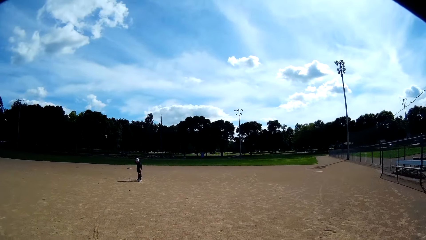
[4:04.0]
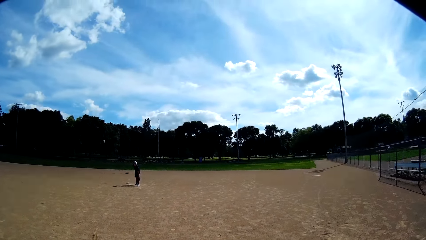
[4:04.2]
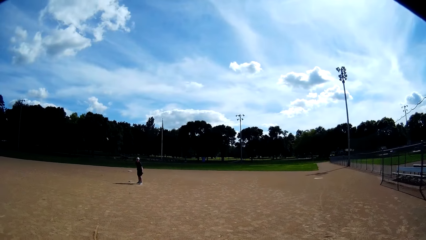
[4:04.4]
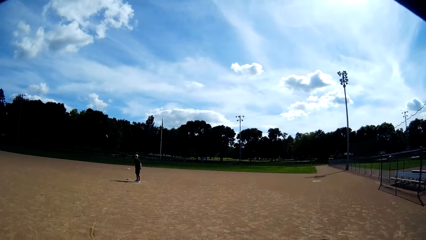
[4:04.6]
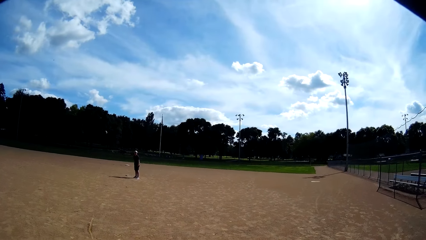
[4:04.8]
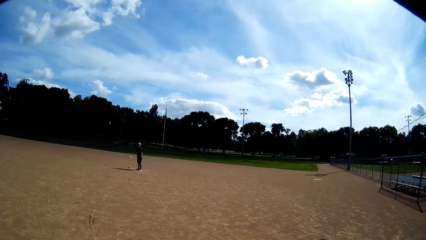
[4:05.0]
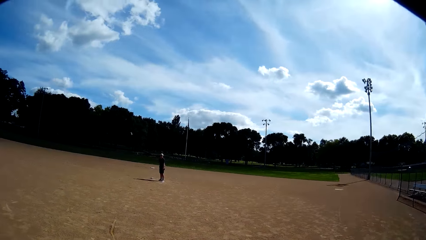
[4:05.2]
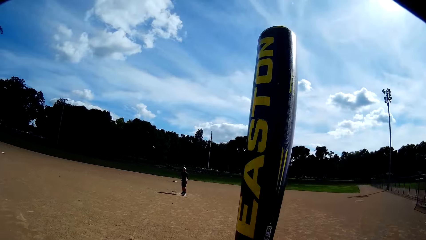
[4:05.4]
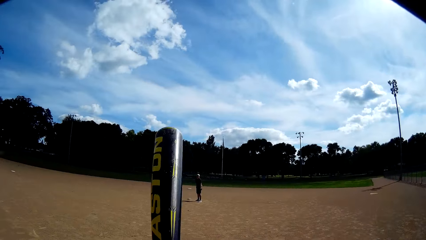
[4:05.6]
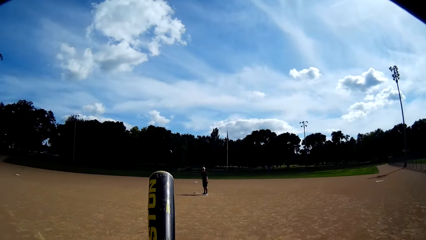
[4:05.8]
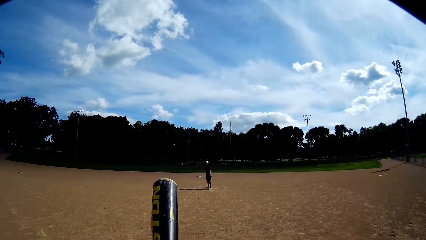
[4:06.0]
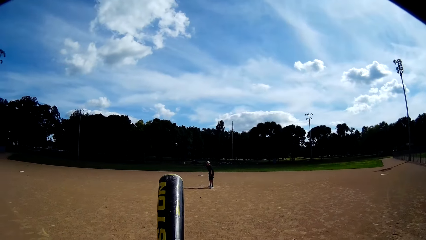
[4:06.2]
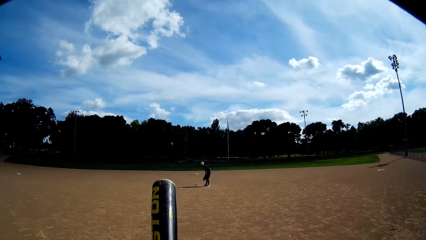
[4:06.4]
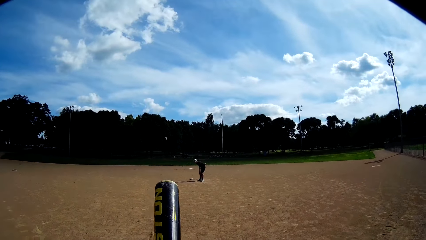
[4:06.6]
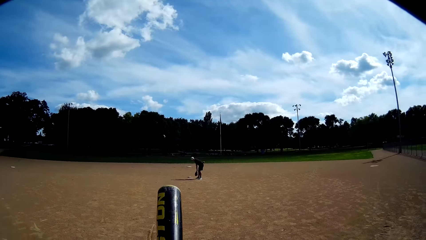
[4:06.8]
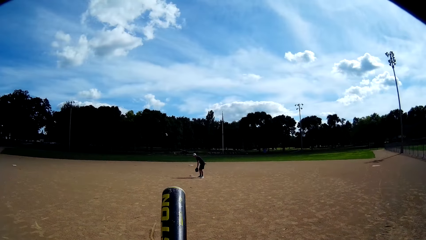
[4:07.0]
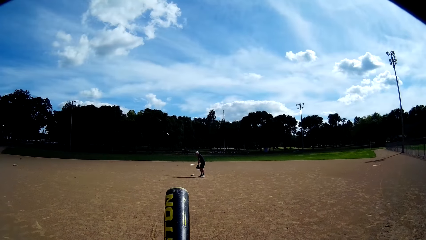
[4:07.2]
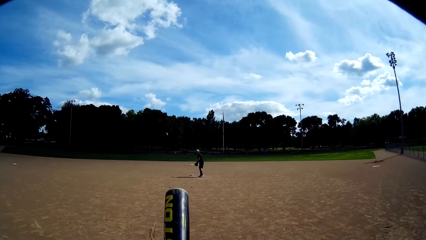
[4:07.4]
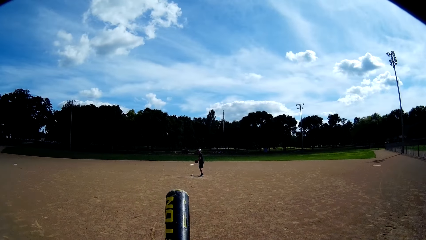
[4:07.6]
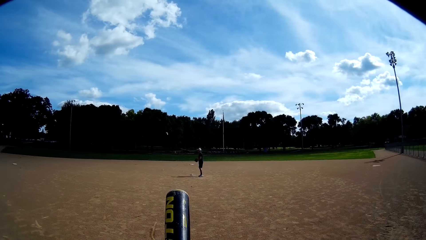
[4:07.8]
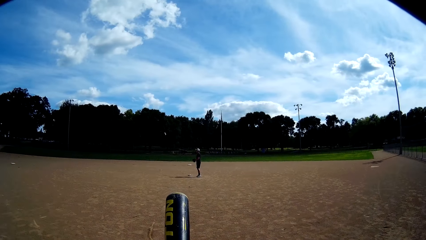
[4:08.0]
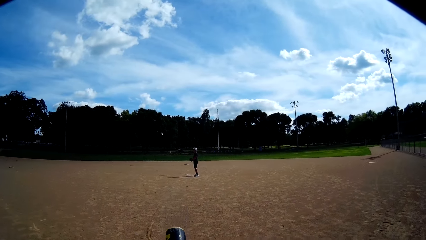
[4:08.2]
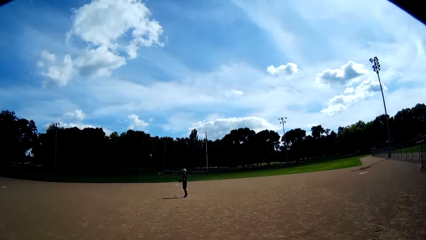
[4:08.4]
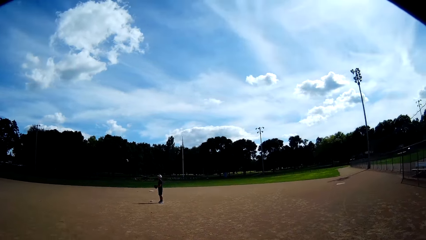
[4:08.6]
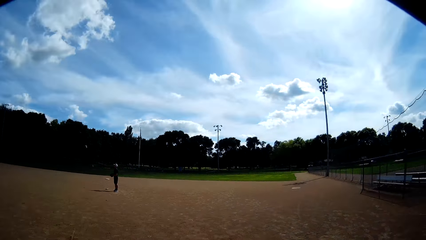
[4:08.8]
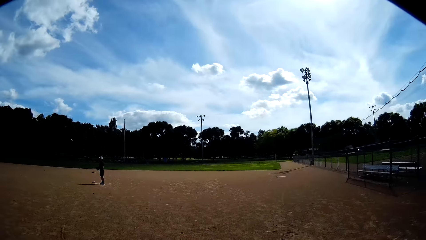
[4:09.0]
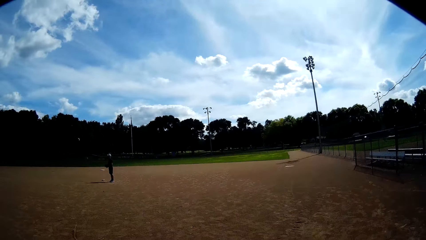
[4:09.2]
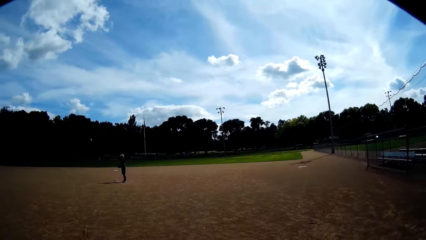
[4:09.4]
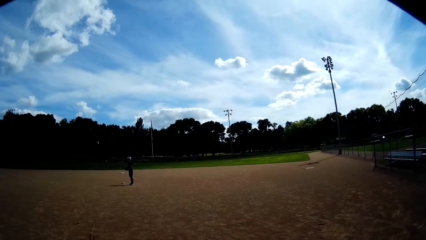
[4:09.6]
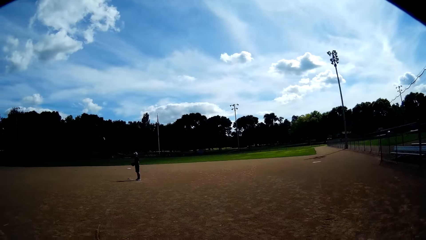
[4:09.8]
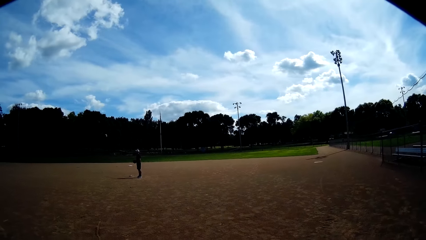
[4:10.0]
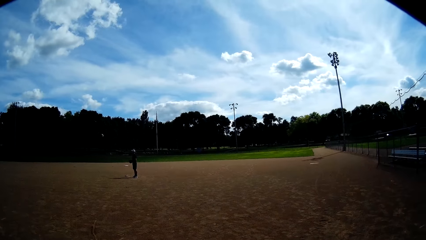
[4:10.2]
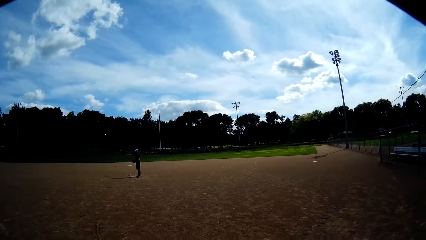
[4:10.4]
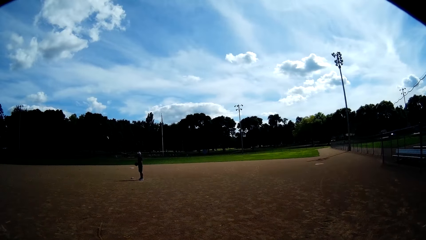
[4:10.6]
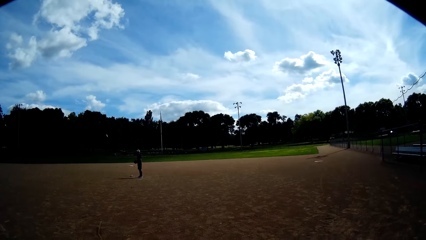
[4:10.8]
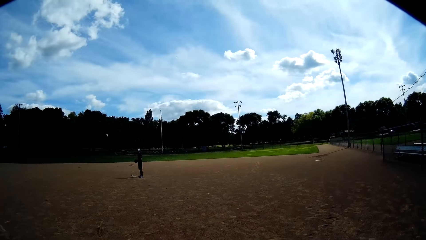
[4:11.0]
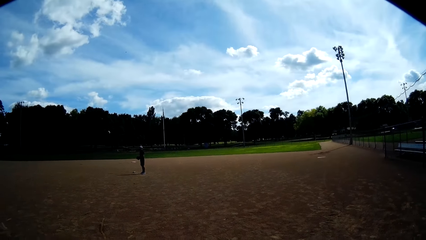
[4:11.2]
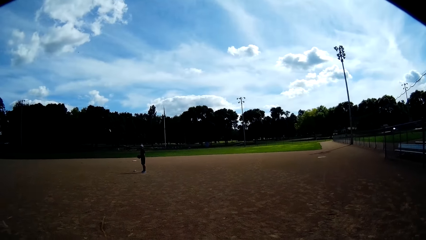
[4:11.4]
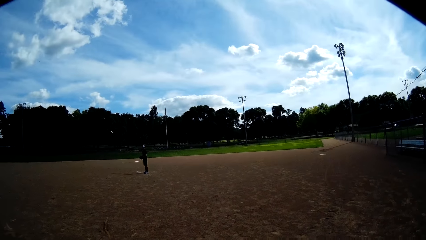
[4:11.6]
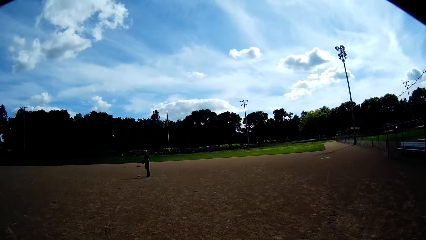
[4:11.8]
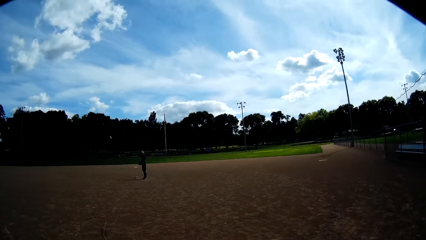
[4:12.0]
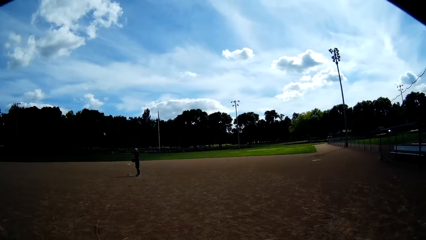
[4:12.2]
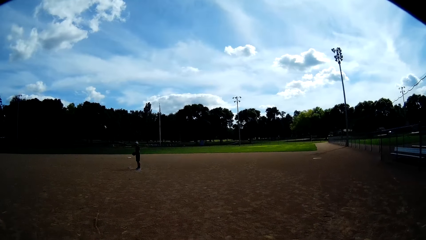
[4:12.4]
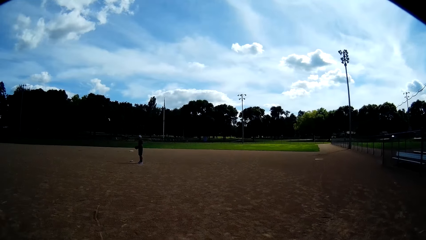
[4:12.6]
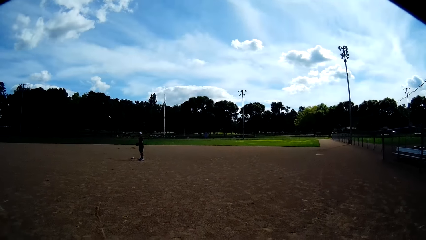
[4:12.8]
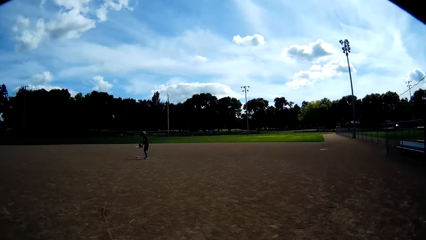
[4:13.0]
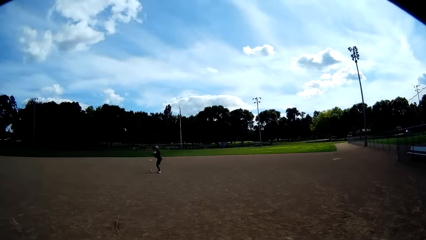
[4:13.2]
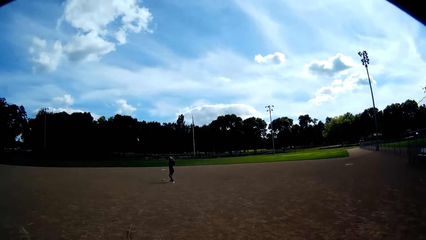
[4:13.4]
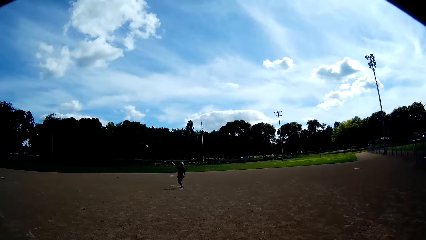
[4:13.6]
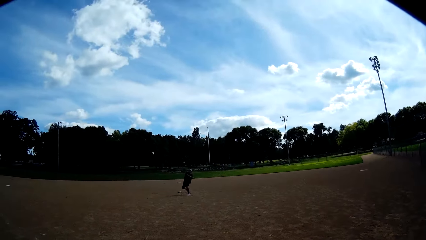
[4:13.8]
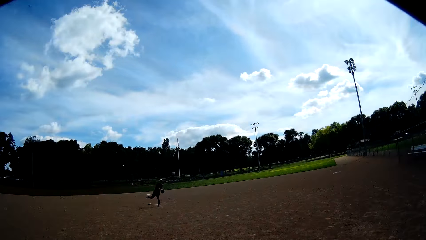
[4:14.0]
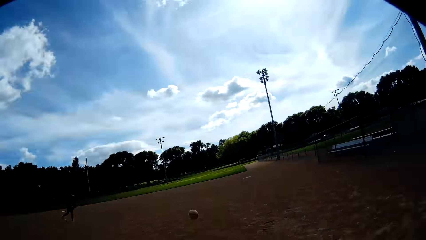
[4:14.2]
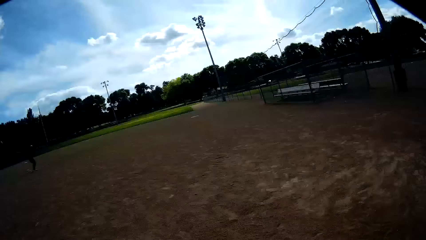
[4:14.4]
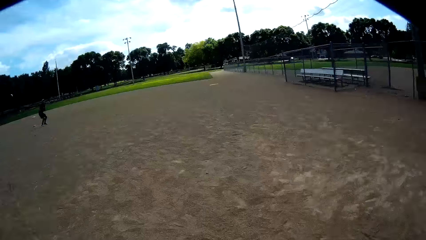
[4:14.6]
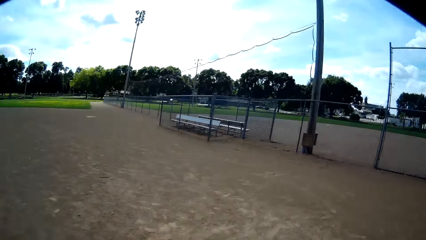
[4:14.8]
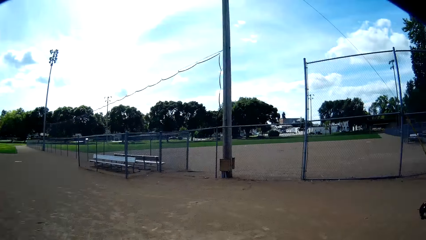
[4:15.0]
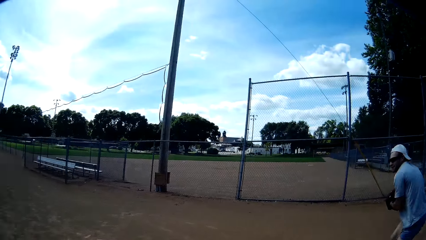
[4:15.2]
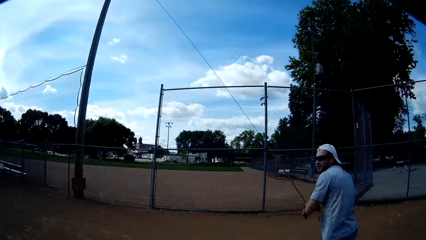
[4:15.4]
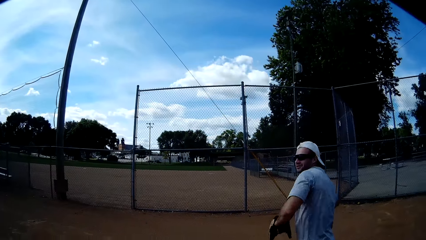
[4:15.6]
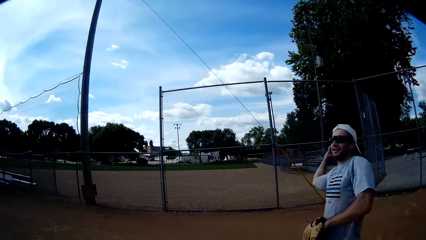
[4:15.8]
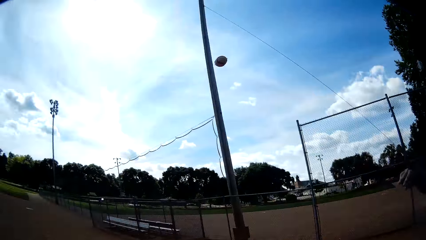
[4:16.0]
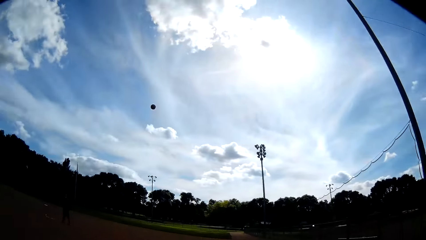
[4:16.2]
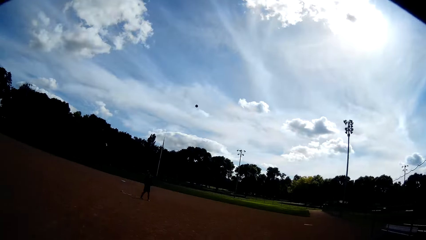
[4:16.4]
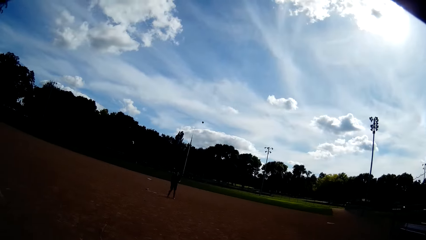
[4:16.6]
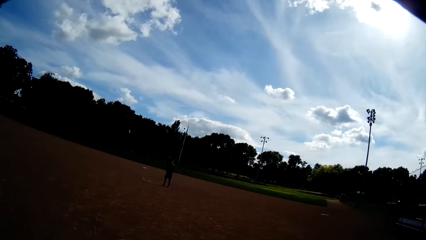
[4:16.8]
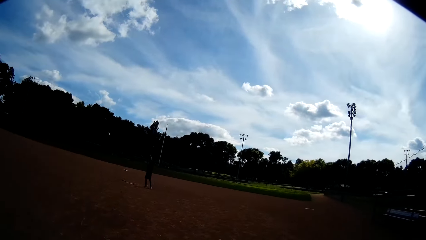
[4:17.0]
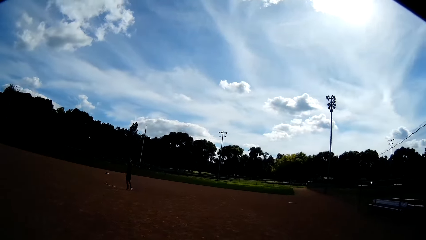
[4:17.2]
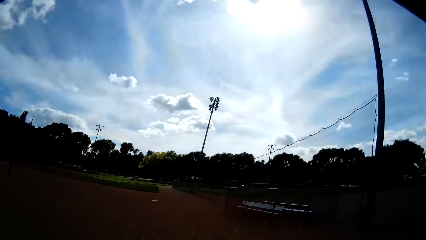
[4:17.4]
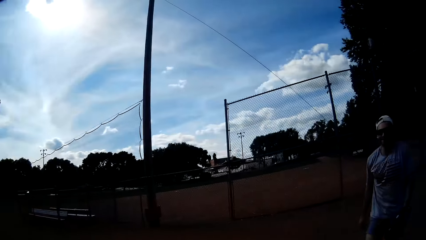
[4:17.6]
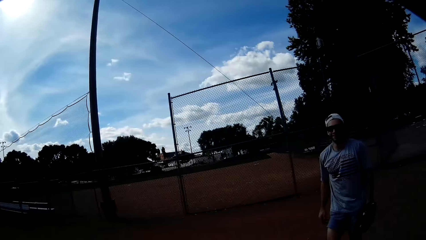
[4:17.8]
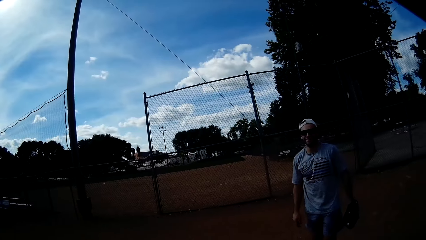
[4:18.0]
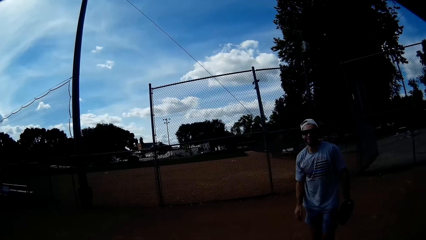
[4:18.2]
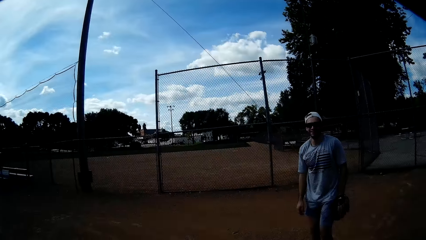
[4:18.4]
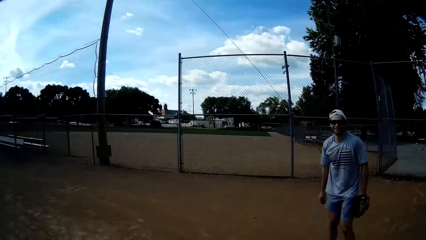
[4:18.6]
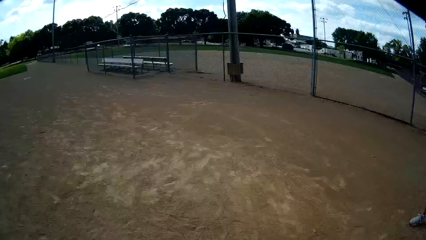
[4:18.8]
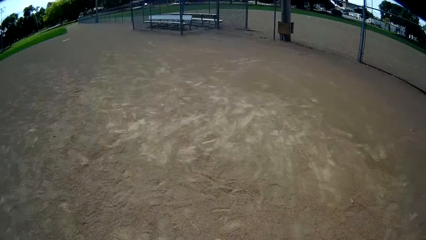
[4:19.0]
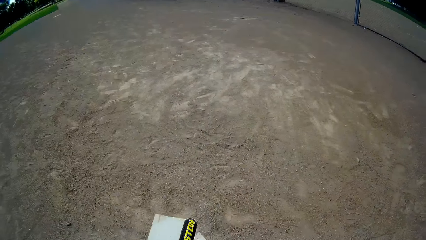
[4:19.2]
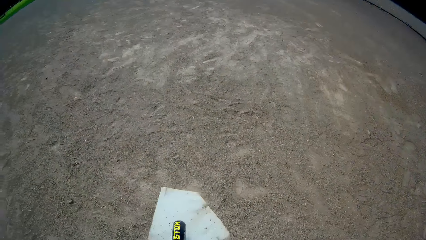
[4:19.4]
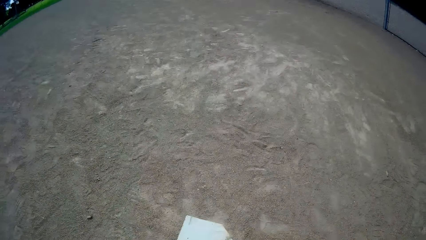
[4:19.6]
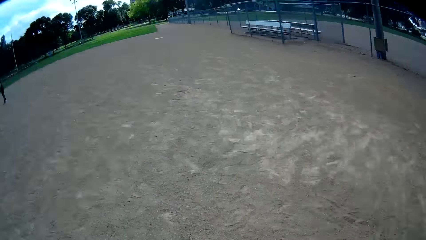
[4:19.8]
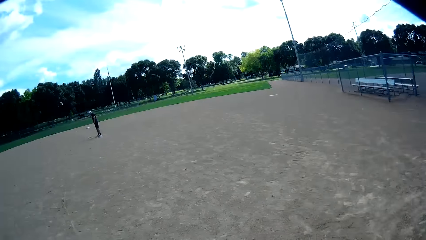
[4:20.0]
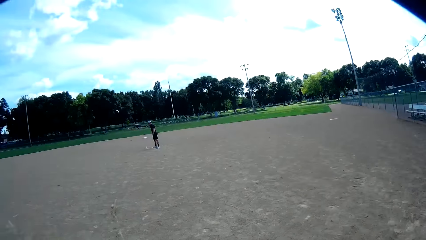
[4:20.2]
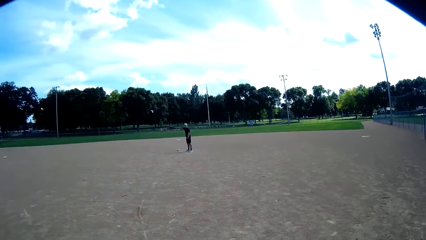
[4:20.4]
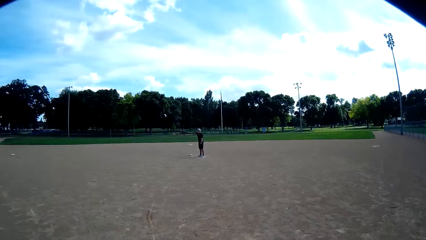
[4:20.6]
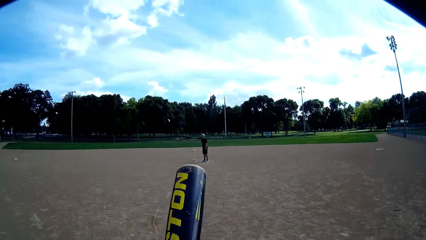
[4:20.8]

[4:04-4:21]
A man throws the ball at the camera wearer. The camera wearer tries hitting the ball with the baseball bat. Another man catches the ball and throws the ball back to the first man. The first man catches the ball. The camera wearer looks around.
